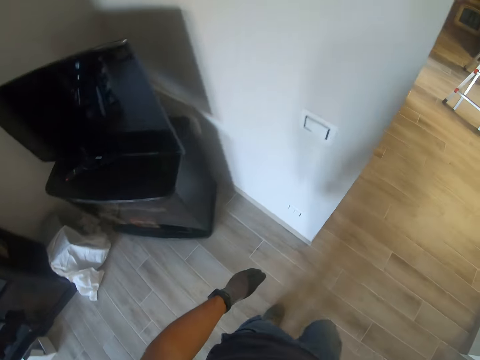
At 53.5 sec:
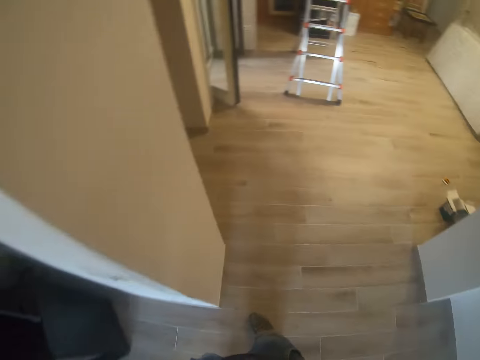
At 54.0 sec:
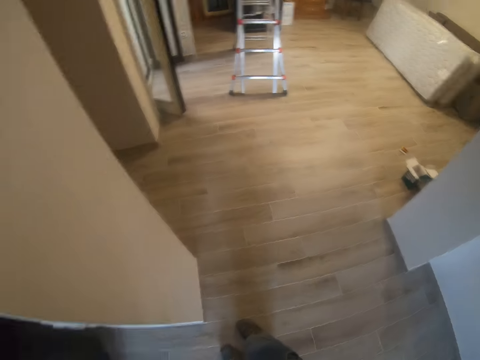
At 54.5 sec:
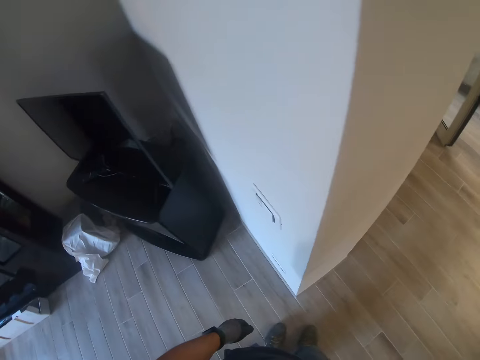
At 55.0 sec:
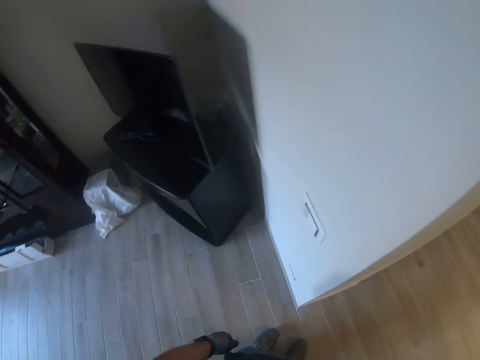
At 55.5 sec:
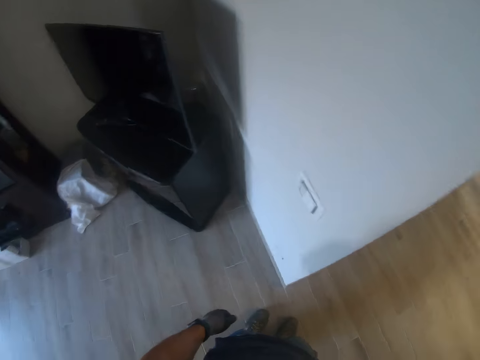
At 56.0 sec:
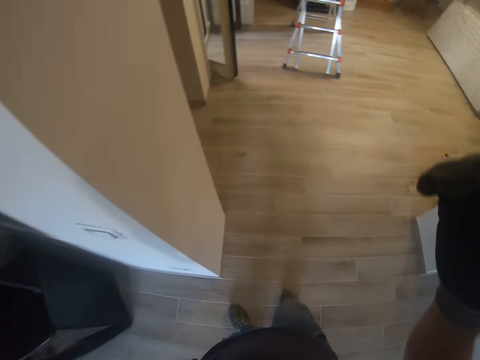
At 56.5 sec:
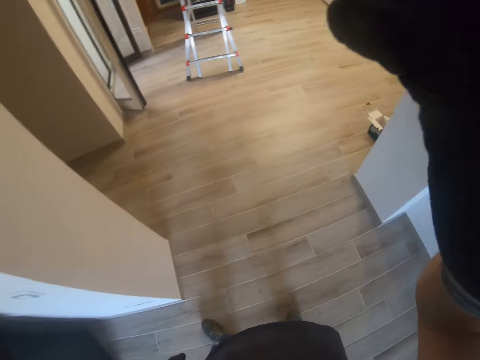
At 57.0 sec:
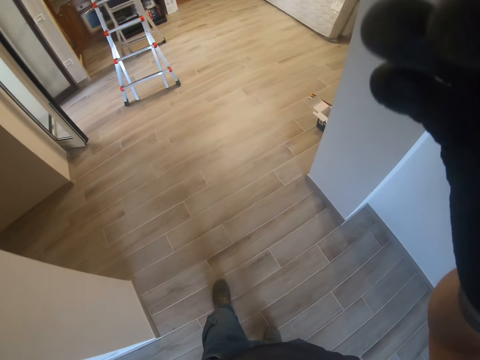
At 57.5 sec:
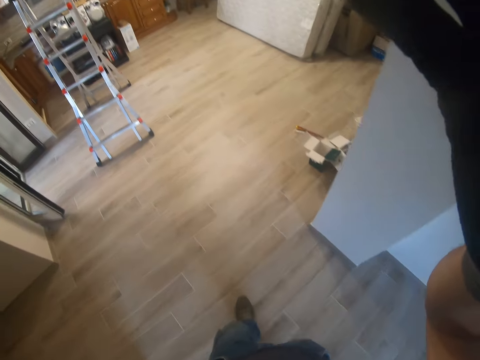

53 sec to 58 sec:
The camera wearer looks around. He raises his gloved right hand up. He adjusts the camera with his gloved right hand.
